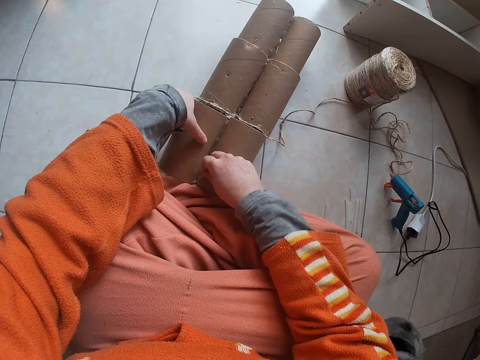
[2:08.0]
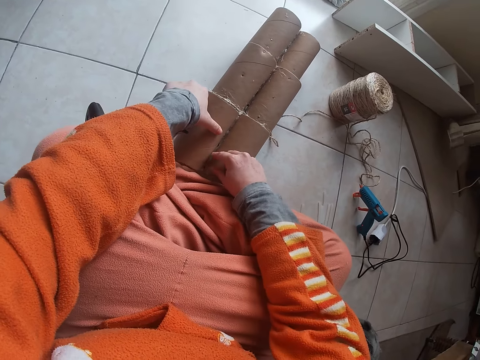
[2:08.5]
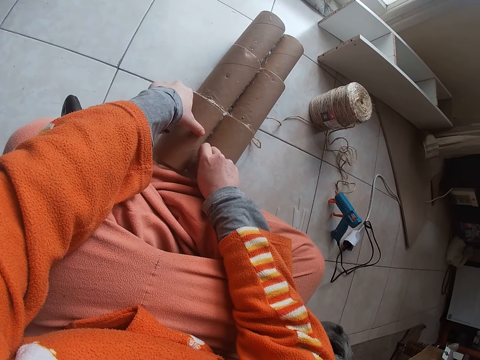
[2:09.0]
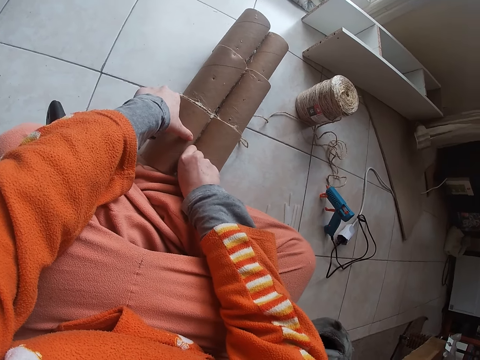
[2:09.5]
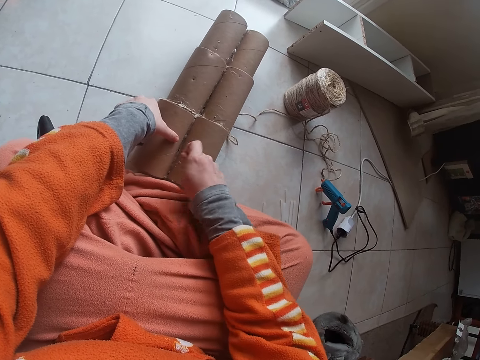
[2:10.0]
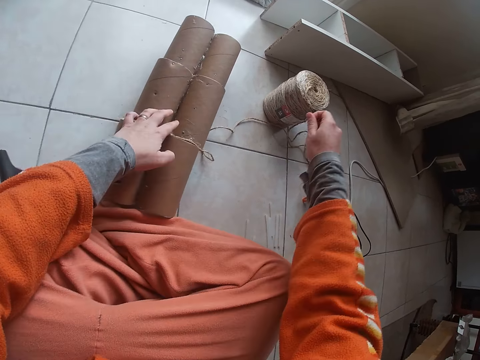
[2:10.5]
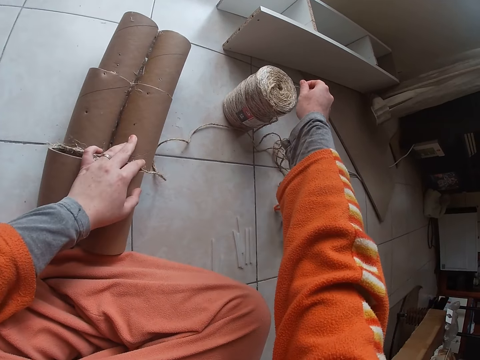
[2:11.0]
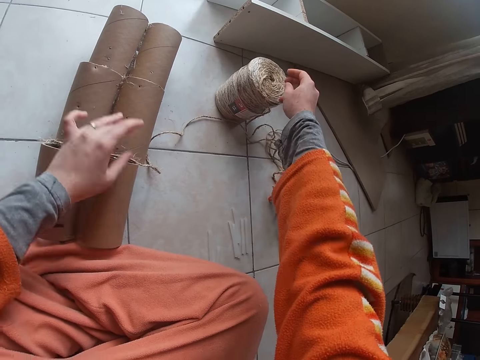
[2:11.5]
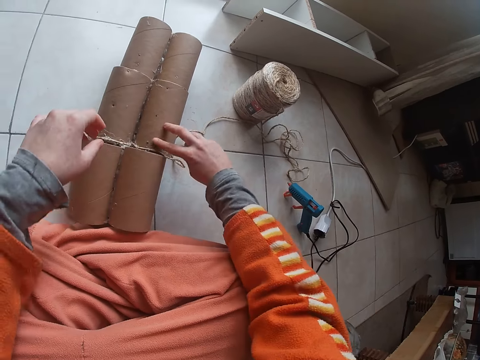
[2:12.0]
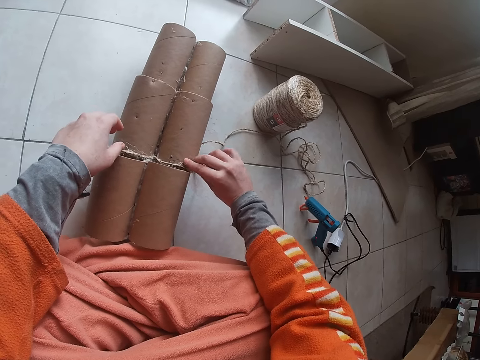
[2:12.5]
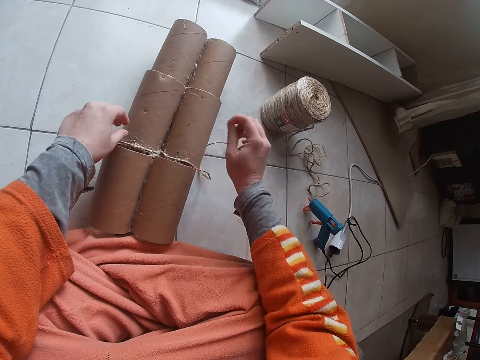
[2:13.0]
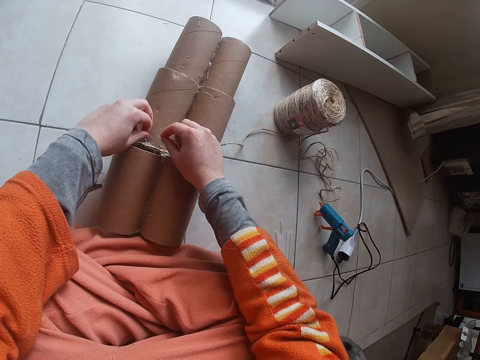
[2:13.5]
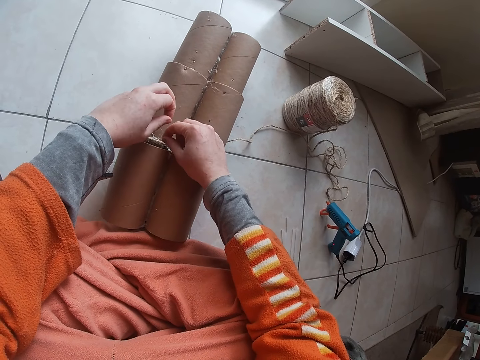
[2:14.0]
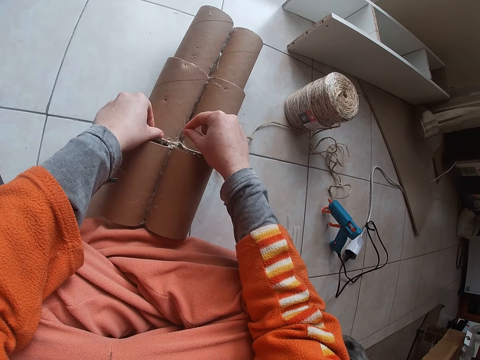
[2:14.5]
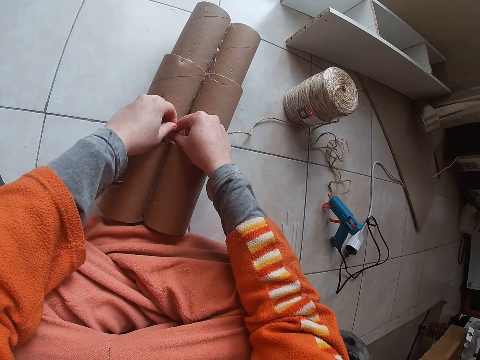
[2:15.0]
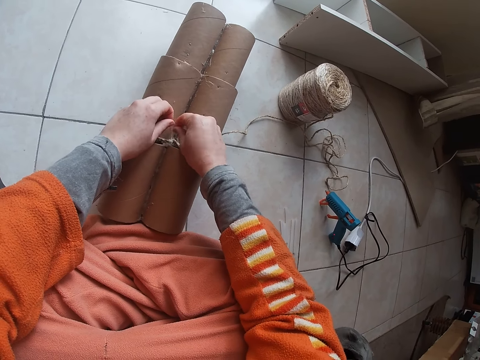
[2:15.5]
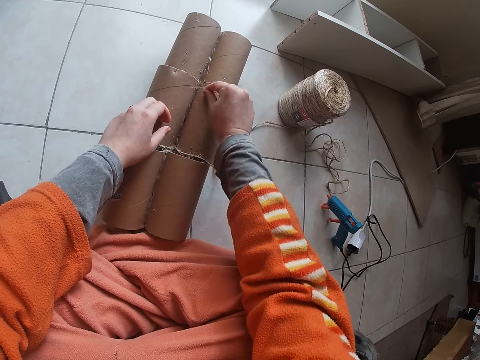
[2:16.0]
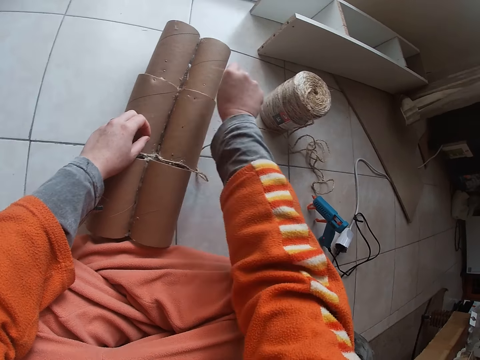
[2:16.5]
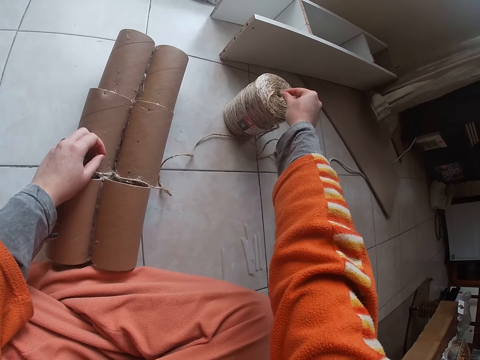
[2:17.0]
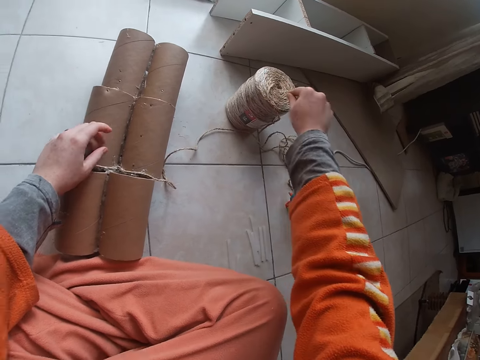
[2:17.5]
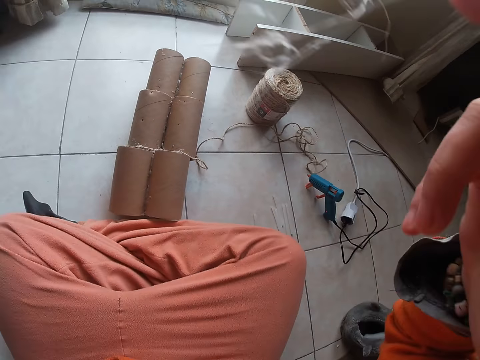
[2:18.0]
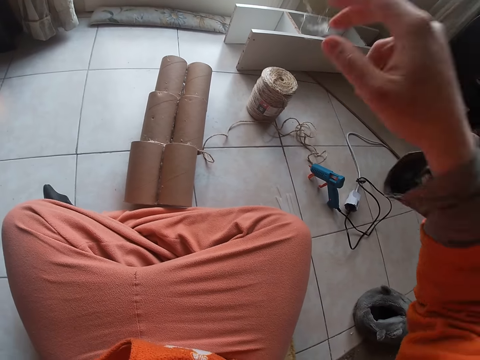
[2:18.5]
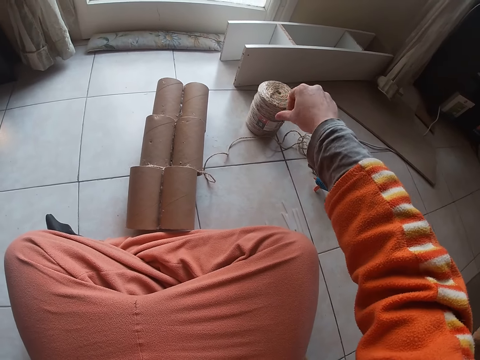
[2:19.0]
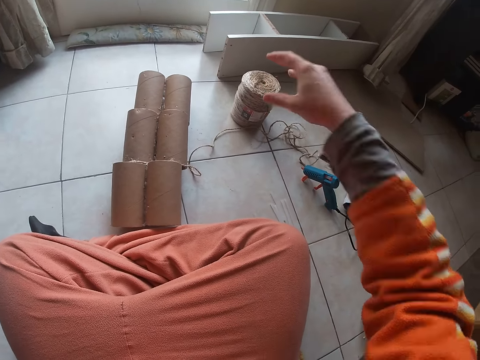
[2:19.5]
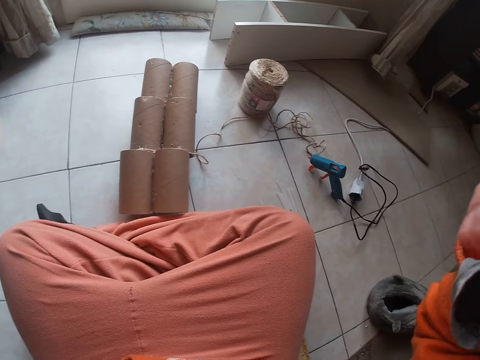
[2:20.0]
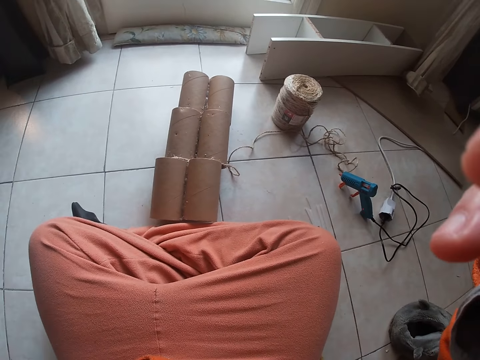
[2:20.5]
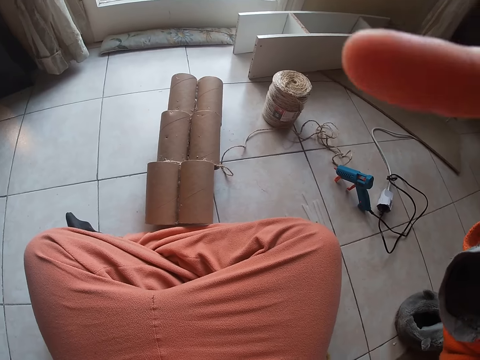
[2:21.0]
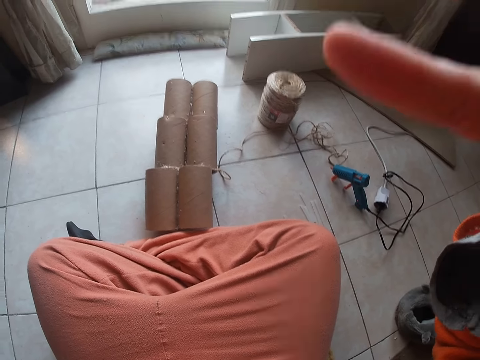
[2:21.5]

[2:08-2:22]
The camera wearer removes glue debris or unwanted manila rope from the cardboard craft tube with her right hand. She puts the glue debris on the yarn with her right hand. She removes glue debris from the cardboard craft tube with both hands. She puts the glue debris on the yarn with her right hand. She drops the unwanted manila rope on the floor. She adjusts the camera on her head with both hands.
